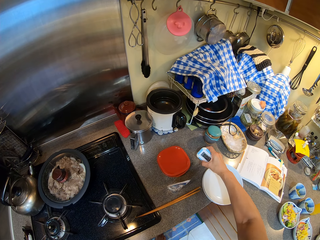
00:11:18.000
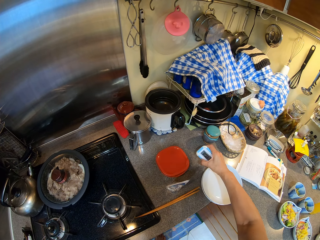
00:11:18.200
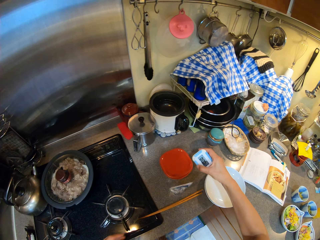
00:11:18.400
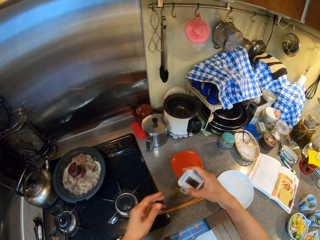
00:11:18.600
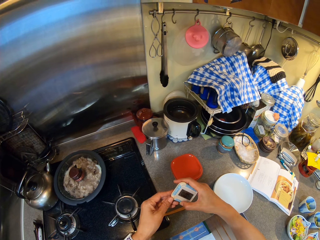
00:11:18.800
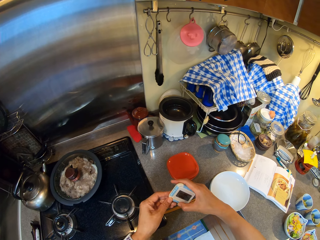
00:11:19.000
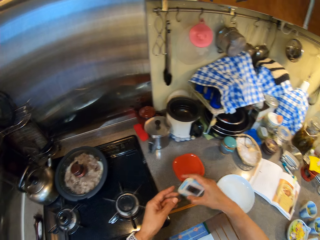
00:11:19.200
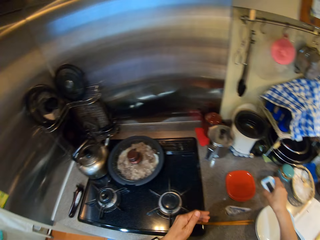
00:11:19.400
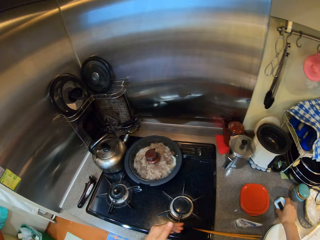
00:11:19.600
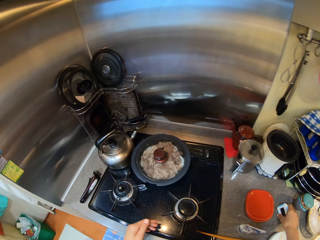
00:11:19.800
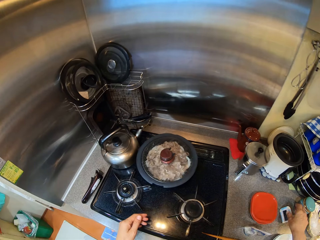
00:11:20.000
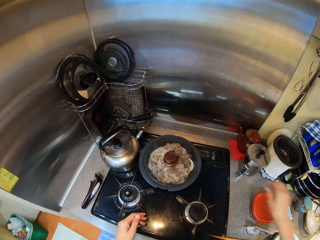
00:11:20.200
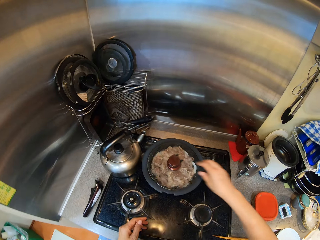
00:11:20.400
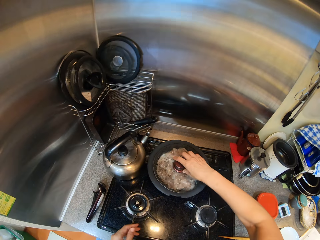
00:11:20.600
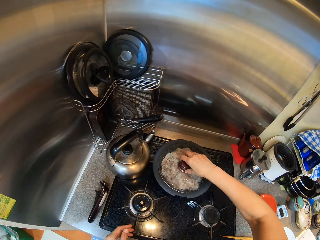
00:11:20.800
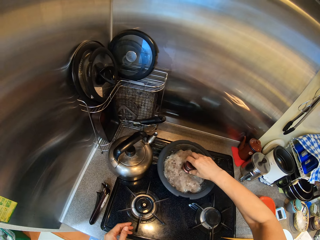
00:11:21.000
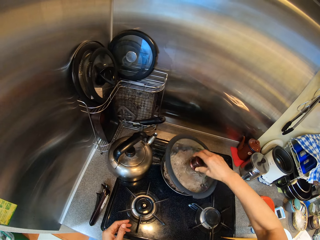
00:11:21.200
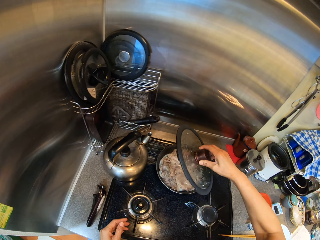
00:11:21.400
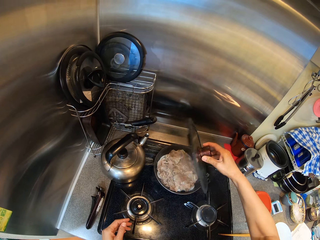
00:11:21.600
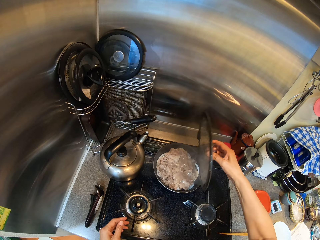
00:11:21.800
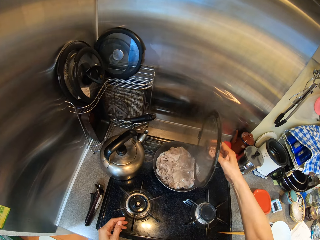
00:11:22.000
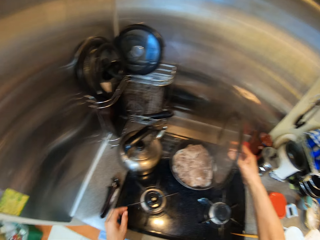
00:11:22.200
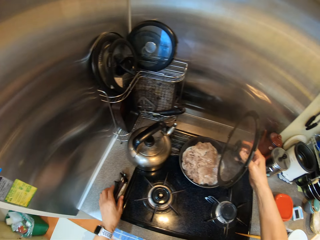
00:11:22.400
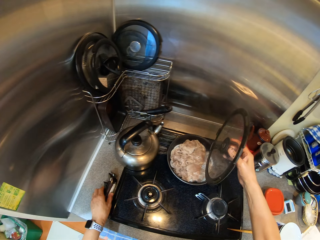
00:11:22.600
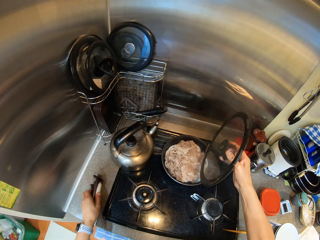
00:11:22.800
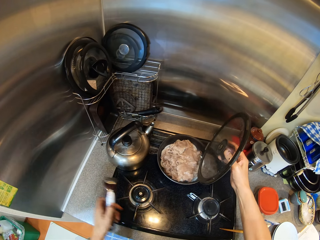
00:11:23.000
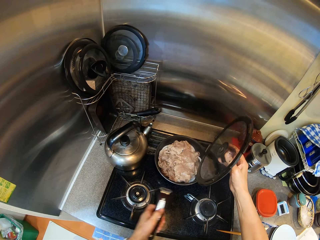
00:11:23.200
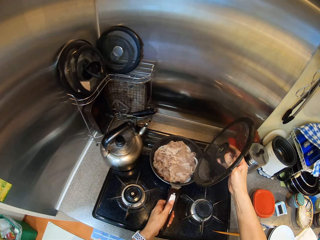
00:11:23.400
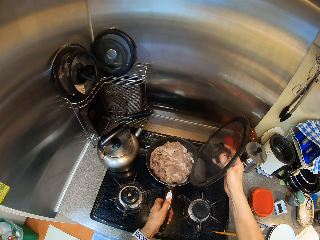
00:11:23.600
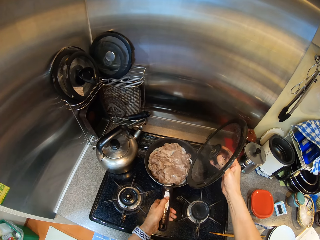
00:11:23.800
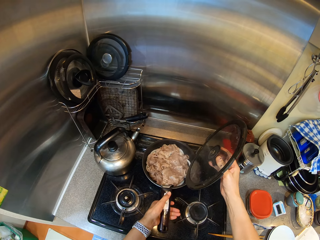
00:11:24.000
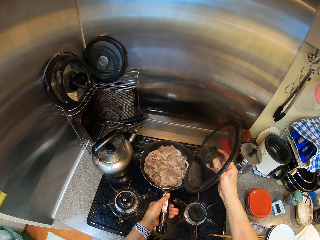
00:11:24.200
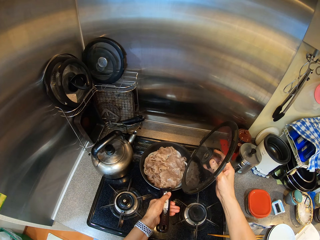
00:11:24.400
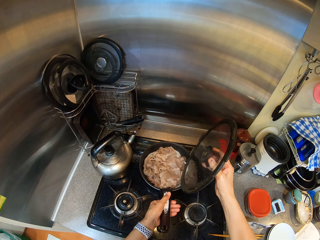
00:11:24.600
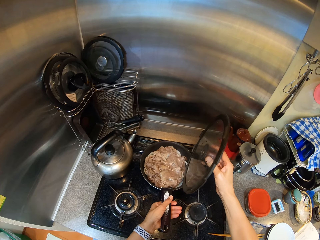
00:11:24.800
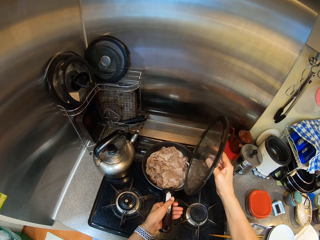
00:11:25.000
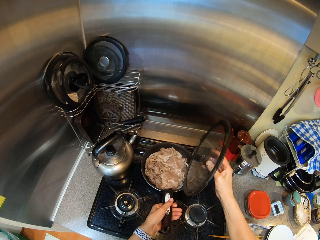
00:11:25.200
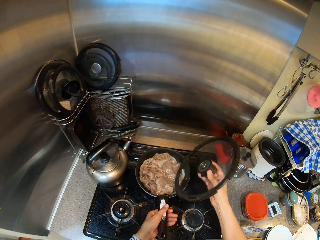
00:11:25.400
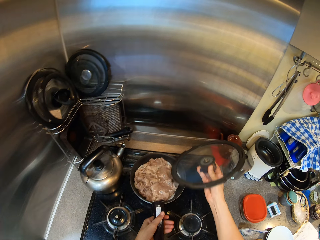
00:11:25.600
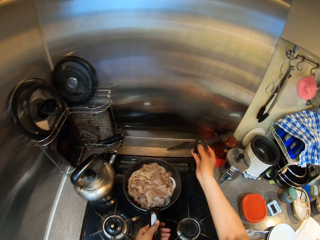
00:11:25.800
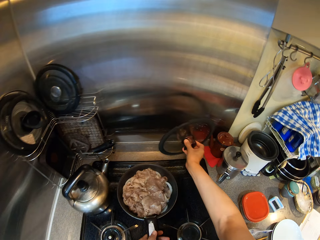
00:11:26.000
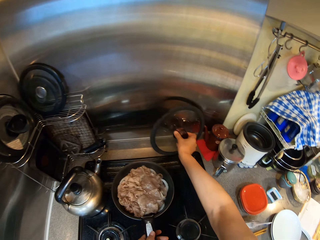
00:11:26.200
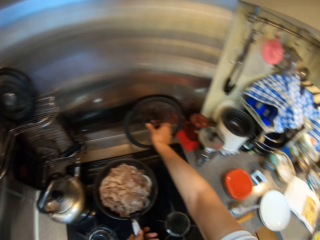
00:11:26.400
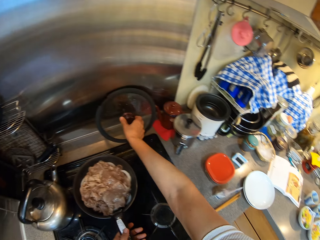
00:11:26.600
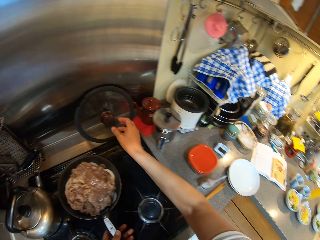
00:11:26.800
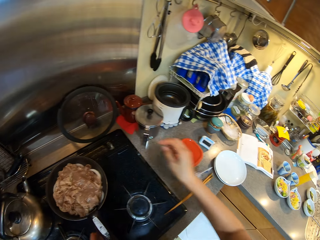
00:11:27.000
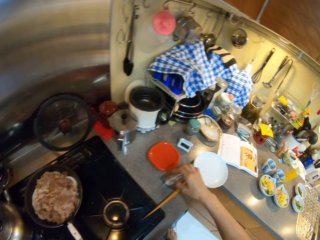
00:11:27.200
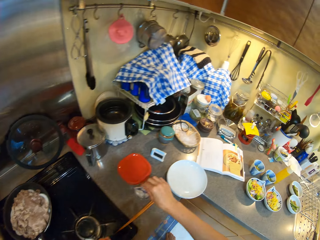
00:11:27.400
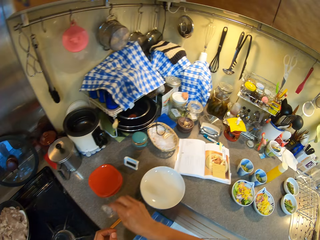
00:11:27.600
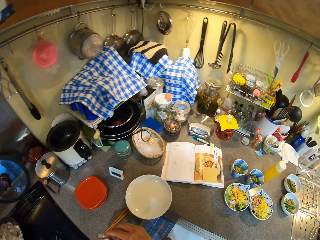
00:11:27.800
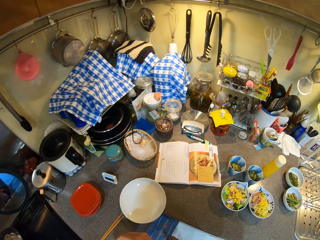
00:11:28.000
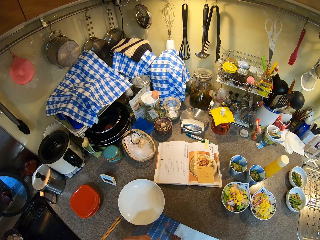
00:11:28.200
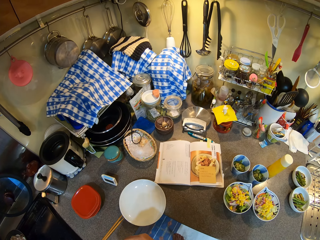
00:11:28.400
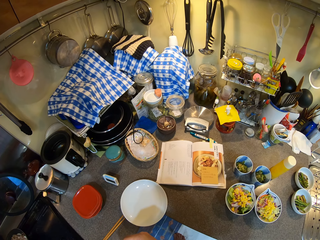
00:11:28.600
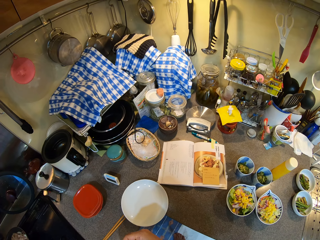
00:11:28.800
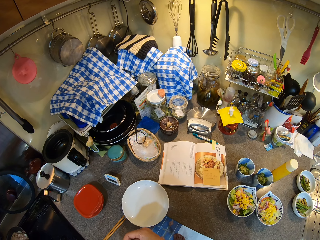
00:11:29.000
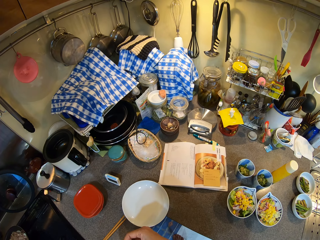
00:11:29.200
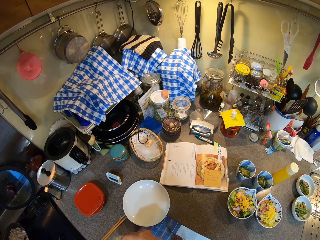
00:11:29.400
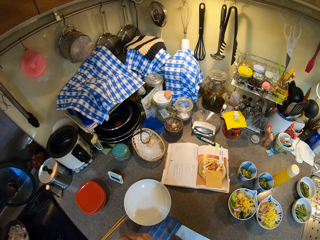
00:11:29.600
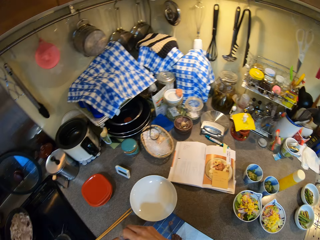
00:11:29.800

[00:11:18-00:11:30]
The camera wearer operates a kitchen timer stopwatch. They set the time. They put the timer on the cabinet. They open a cooking pan lid. They take the pan handle. They put the handle in the cooking pan. They put the cooking pan lid on the counter top. They pick up a sachet of salt.

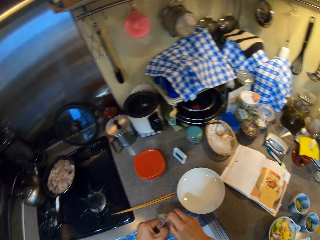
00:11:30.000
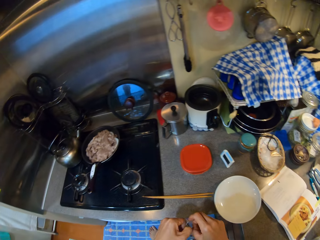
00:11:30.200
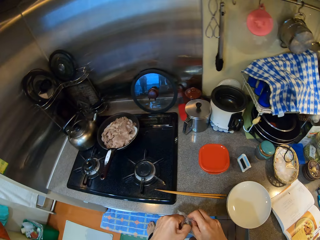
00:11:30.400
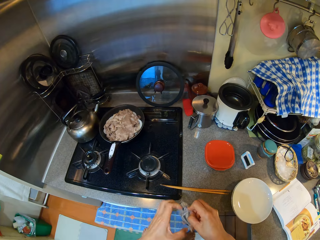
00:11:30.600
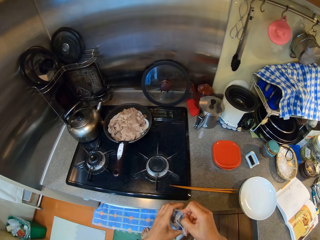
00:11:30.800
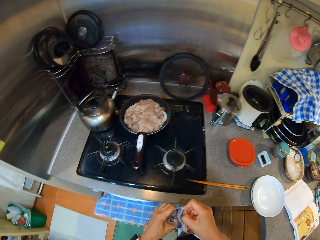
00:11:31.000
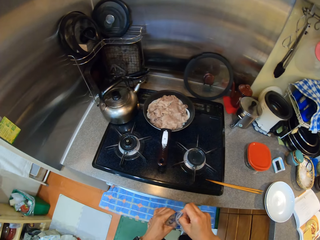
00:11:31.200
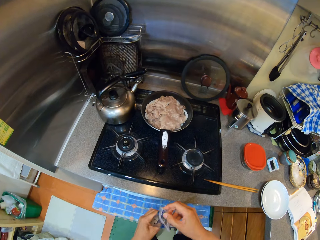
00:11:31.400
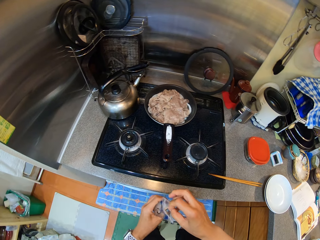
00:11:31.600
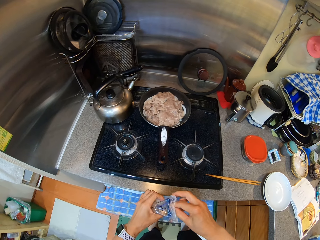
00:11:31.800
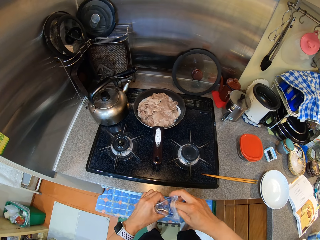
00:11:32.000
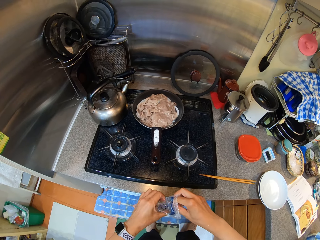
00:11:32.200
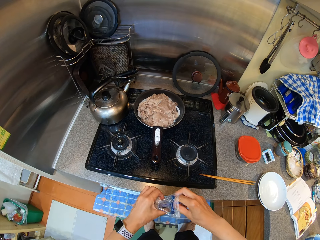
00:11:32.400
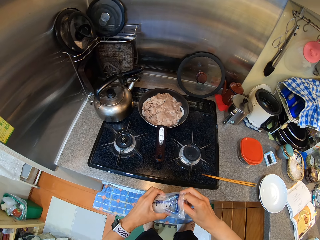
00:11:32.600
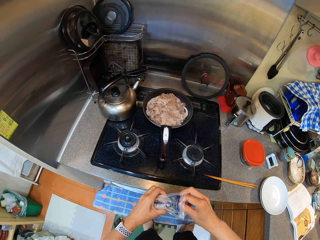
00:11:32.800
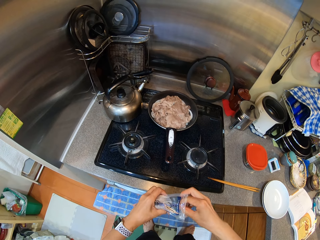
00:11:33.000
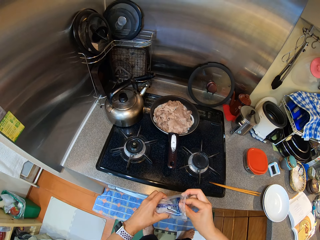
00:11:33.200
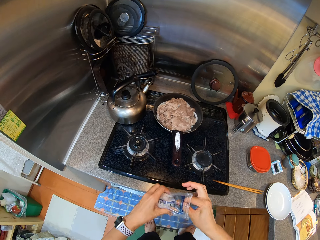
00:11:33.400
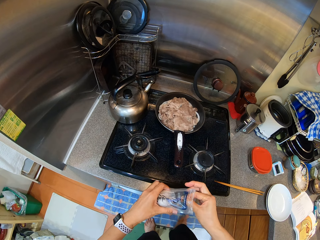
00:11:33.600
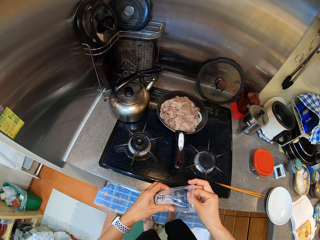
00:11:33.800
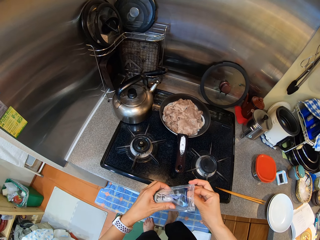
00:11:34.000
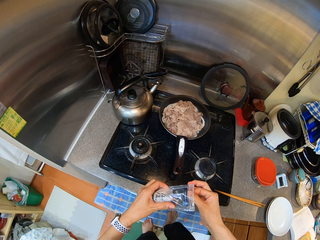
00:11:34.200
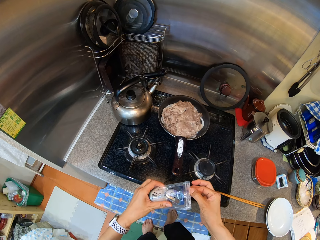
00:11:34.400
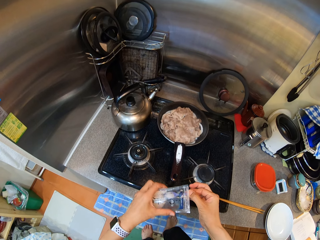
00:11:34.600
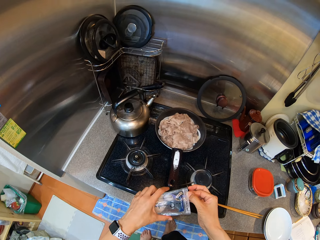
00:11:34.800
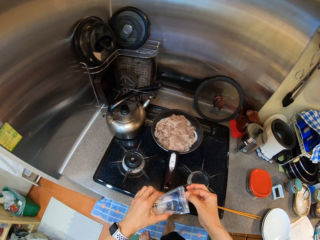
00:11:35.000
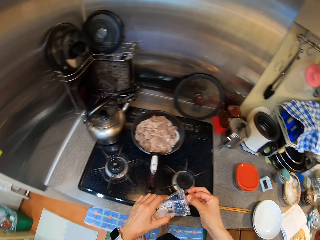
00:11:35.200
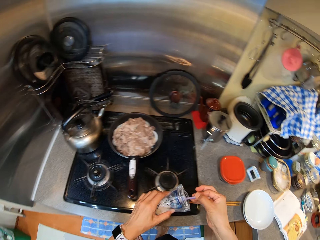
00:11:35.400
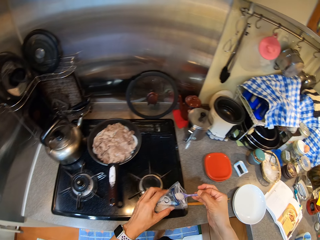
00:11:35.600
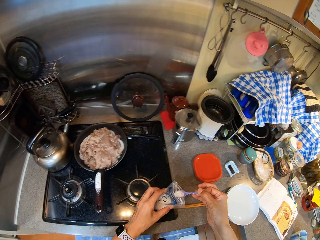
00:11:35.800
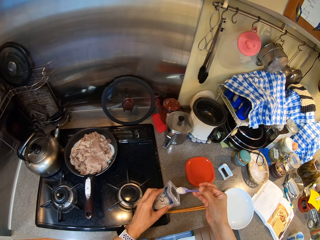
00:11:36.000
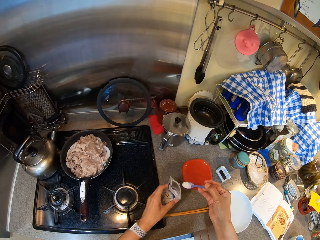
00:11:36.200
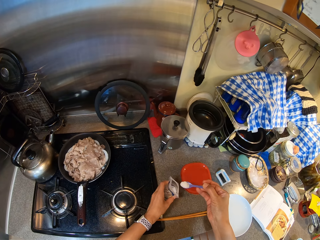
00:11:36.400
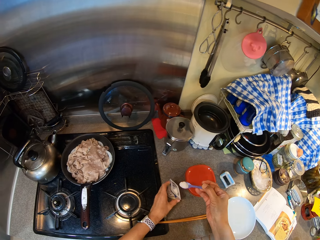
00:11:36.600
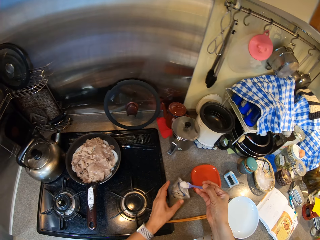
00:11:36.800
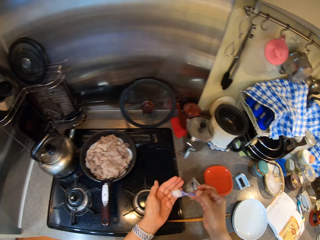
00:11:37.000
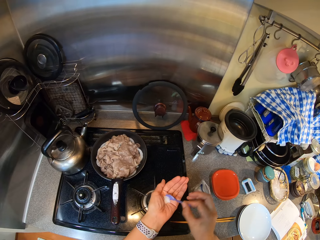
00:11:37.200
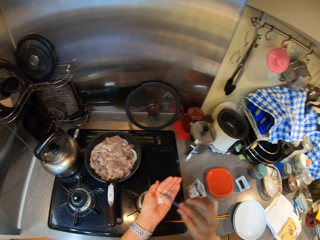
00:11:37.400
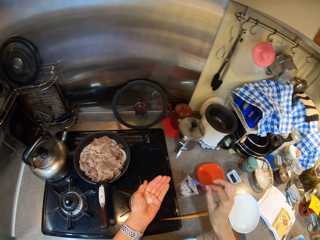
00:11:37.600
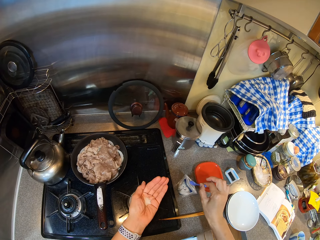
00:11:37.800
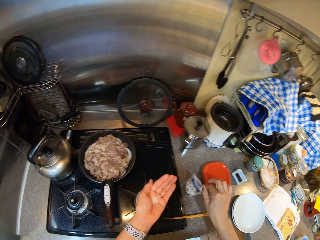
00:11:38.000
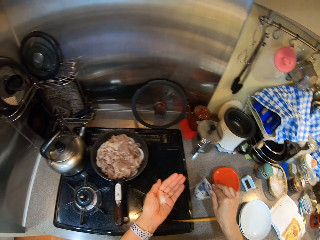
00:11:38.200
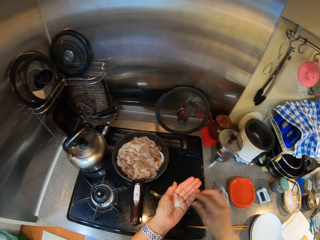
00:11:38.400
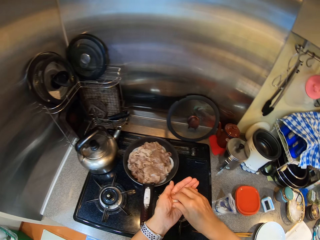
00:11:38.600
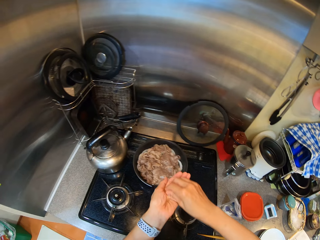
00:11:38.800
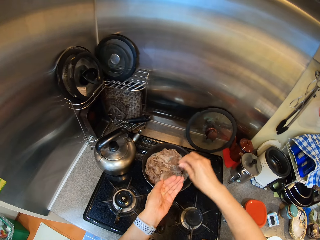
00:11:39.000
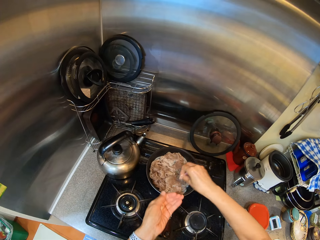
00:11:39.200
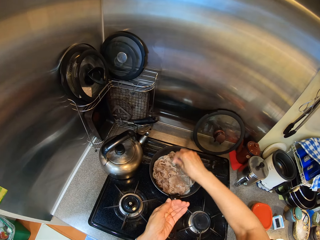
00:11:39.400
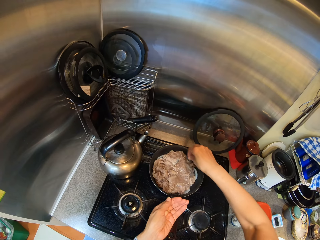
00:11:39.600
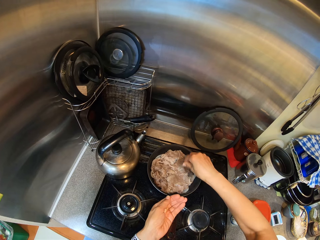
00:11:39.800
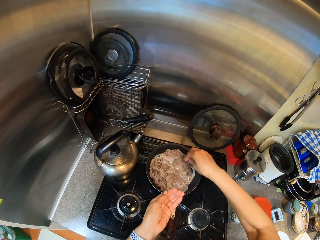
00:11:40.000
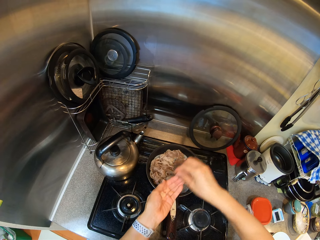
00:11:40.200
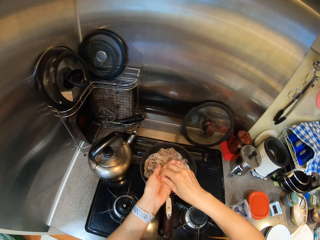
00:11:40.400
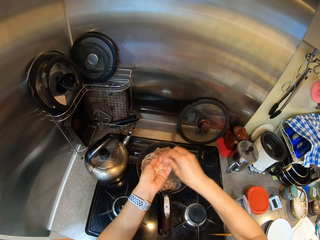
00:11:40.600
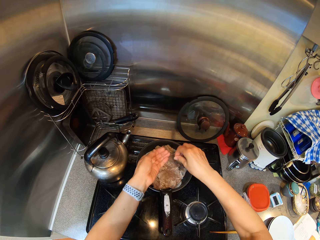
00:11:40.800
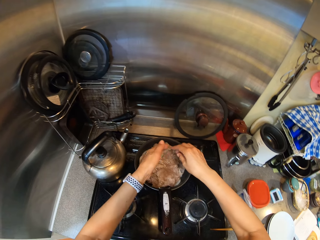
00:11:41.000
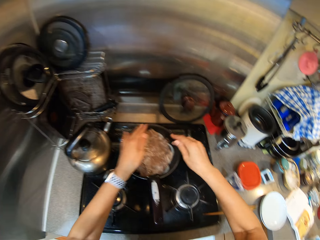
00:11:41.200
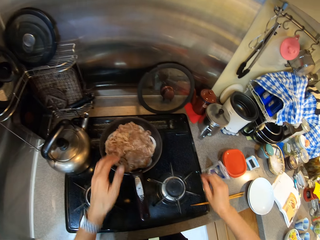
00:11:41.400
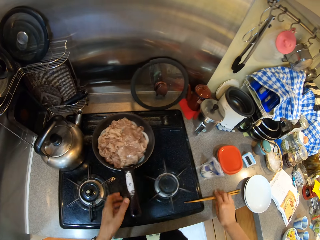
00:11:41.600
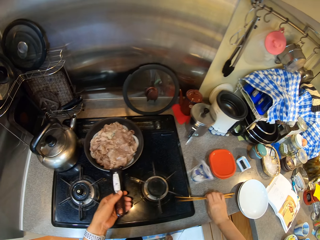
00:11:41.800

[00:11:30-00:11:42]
The camera wearer opens the sachet. They pick something with a spoon. They put the sachet on the counter top. They put the salt in the left hand. They put a pinch of the salt in the food in the pot.
